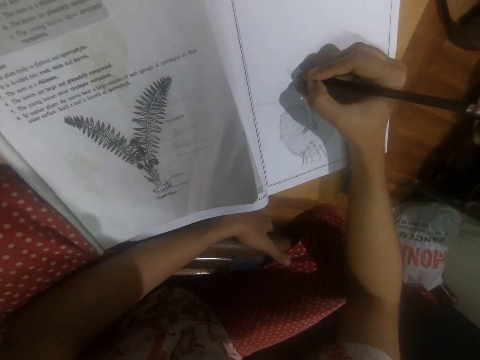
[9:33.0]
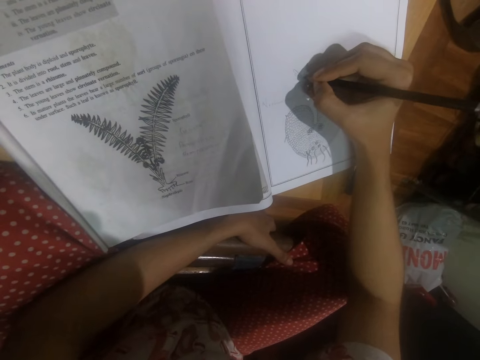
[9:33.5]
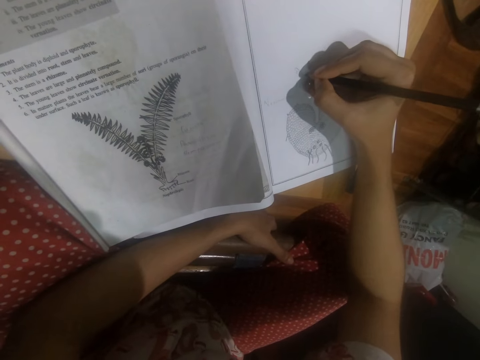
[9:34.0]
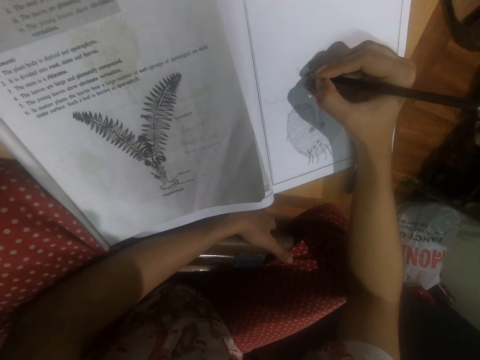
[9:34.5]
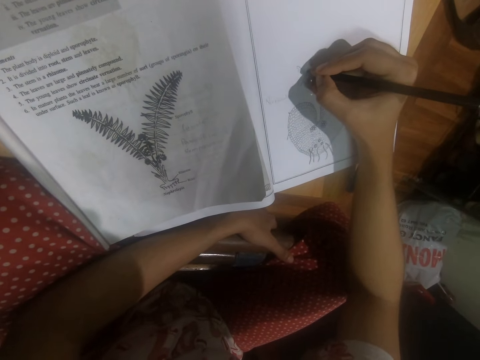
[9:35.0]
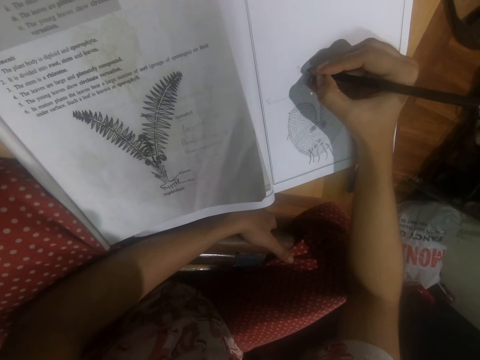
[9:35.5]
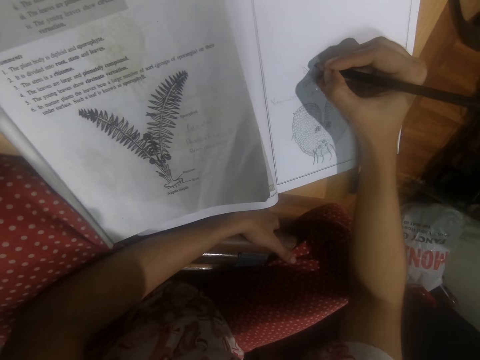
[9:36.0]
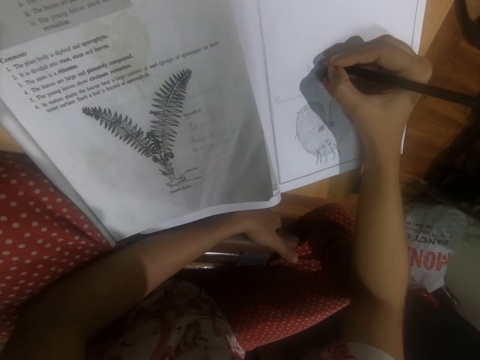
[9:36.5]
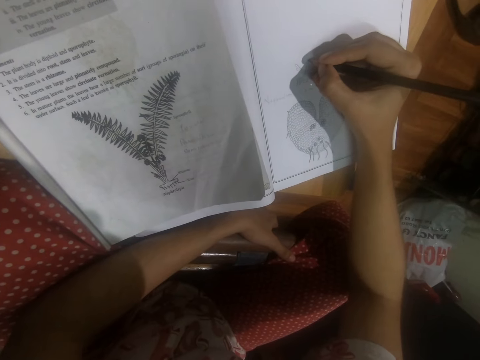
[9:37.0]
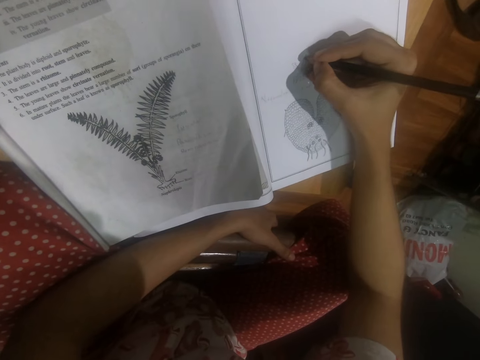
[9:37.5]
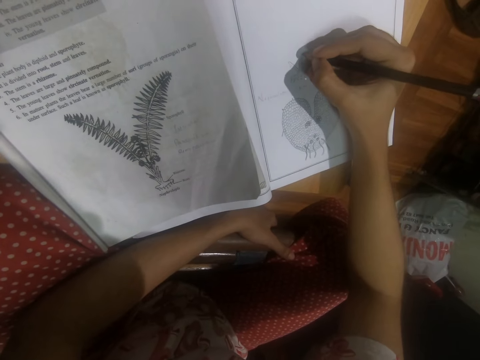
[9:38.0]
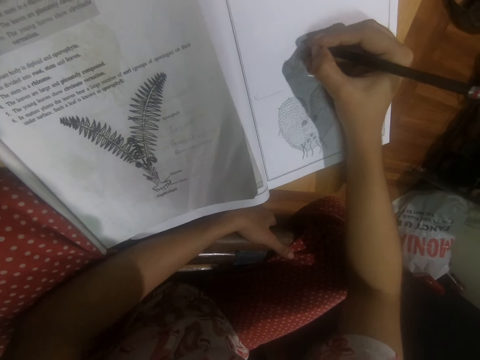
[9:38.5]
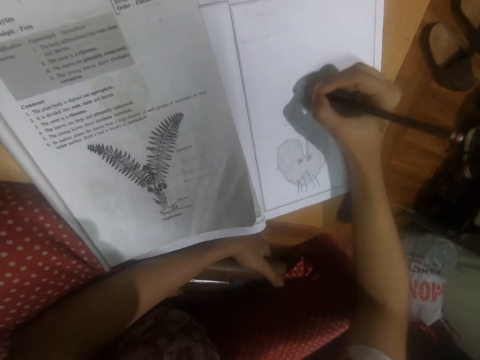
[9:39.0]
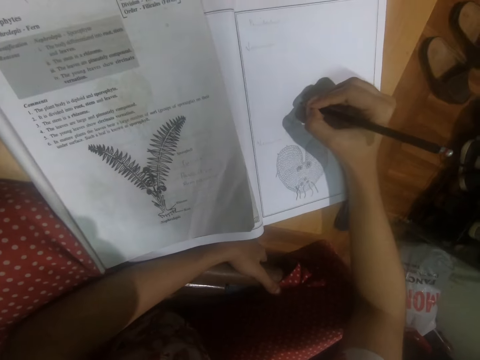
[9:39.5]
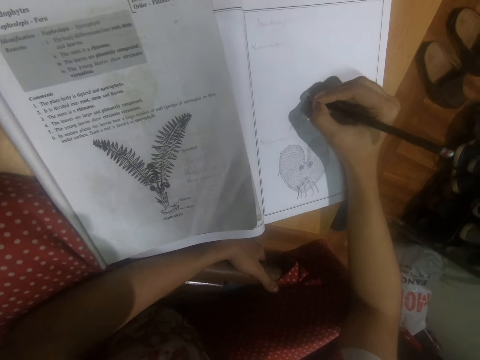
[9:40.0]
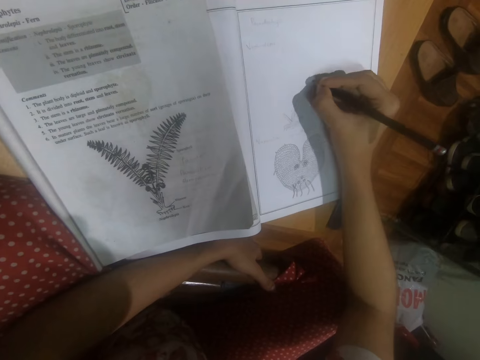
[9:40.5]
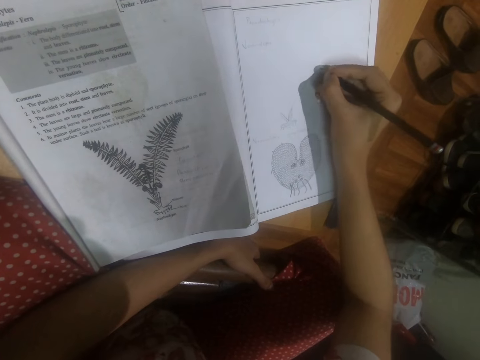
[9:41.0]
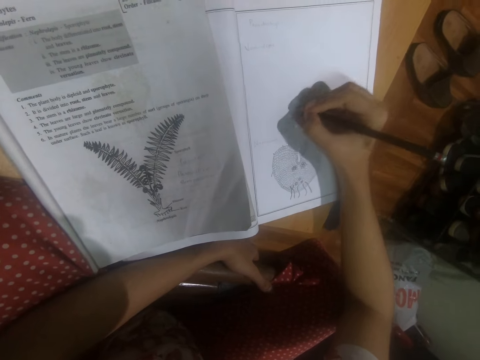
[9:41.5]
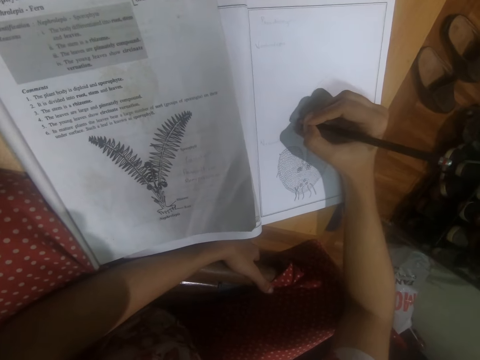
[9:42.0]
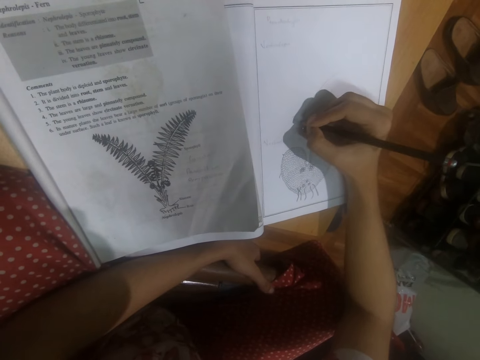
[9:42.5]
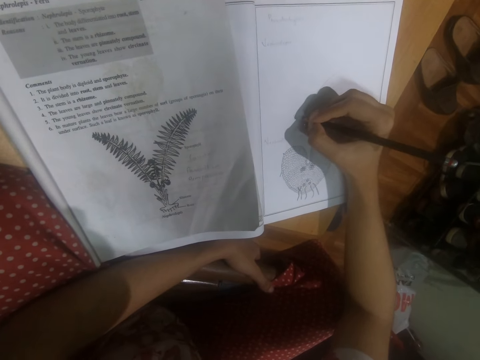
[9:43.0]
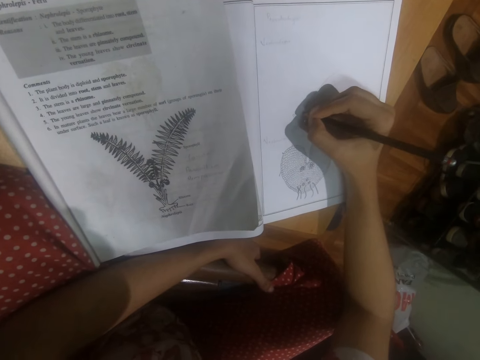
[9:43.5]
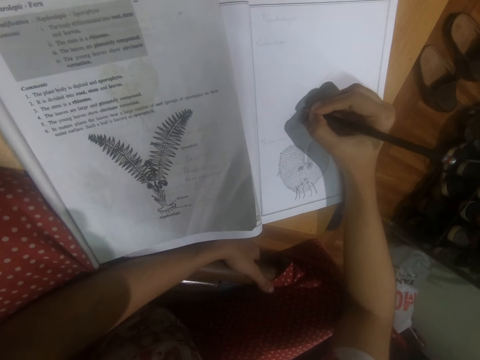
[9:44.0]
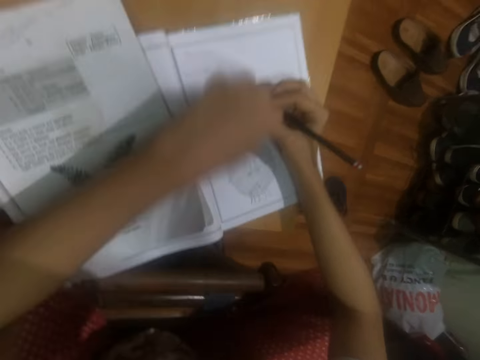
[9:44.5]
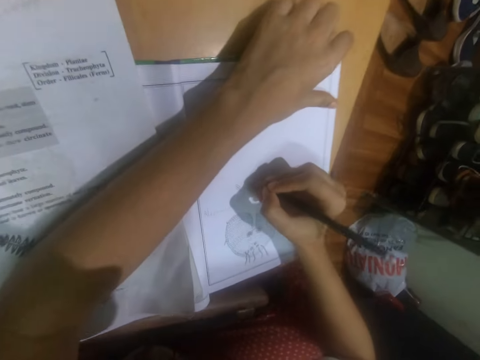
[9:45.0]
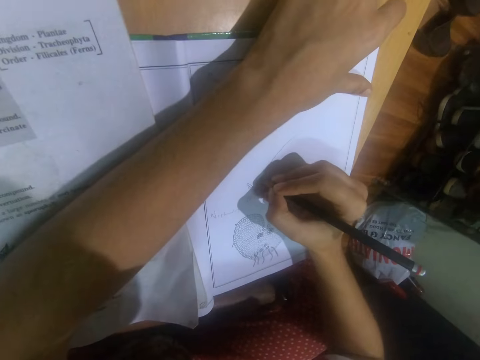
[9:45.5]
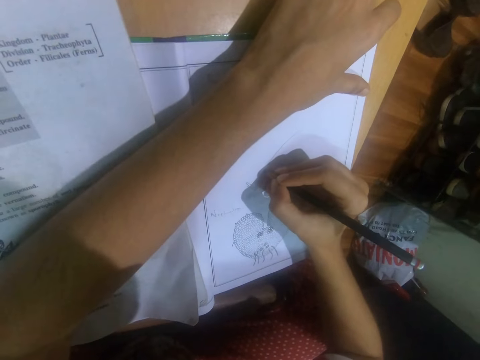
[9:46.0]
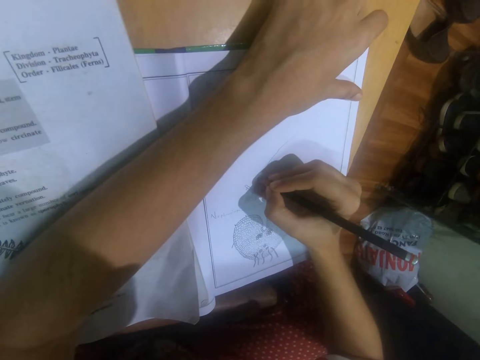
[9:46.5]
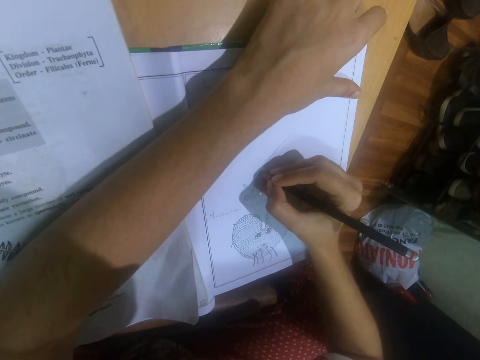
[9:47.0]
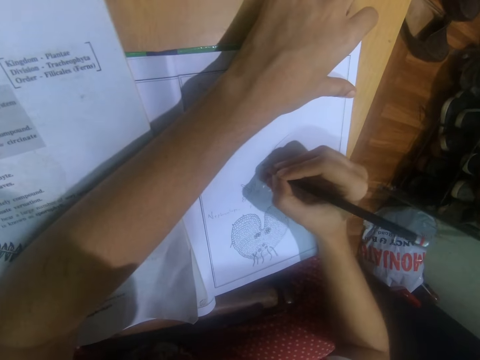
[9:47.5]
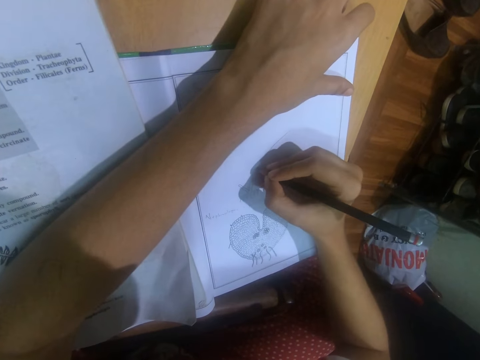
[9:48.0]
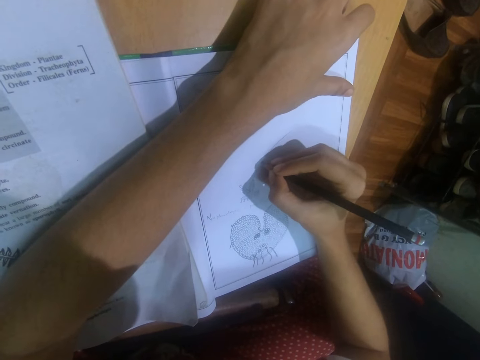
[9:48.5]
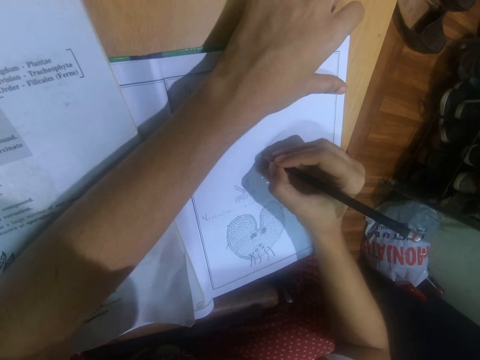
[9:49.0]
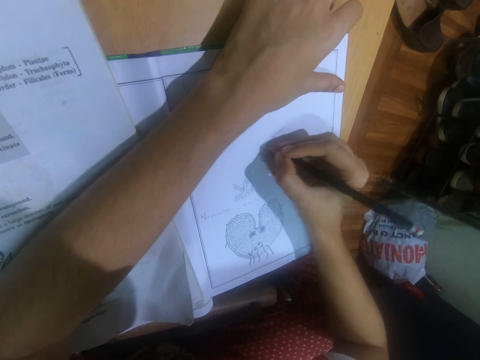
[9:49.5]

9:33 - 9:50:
The camera wearer draws on the book with a pencil. She holds the book with her left hand. She draws in the book with the pencil in her right hand.

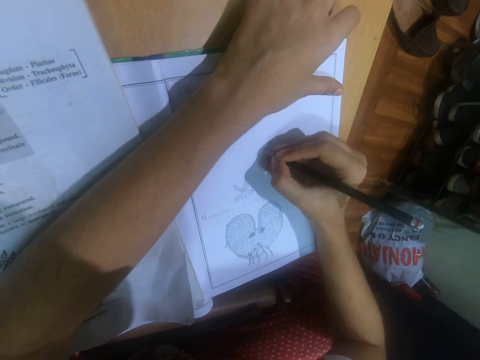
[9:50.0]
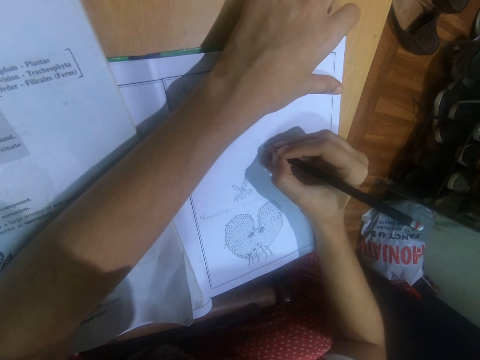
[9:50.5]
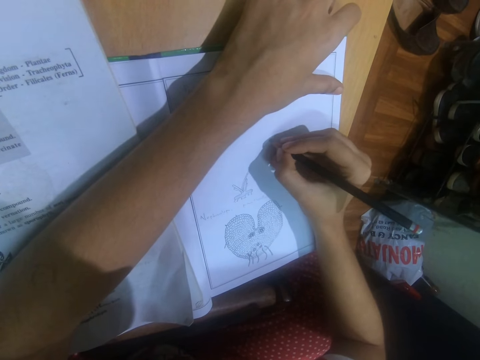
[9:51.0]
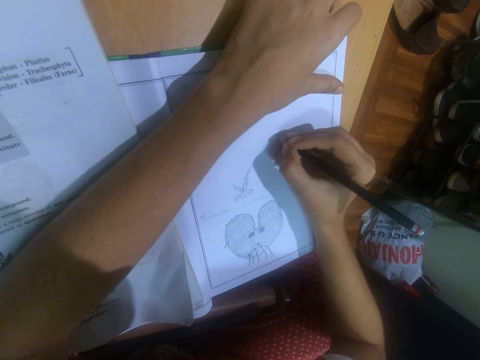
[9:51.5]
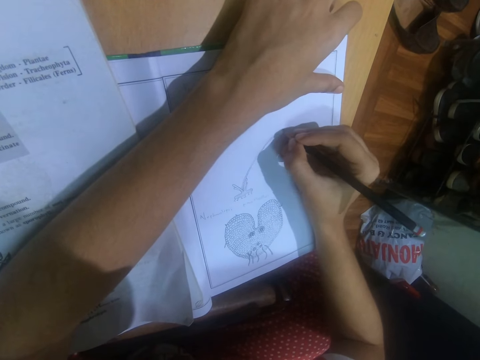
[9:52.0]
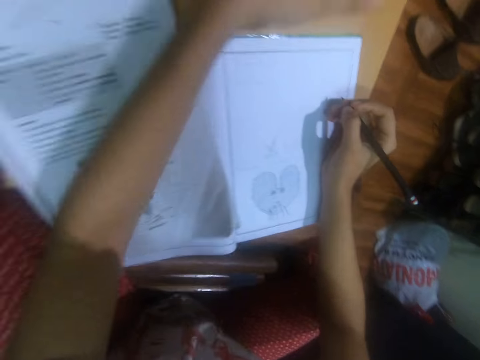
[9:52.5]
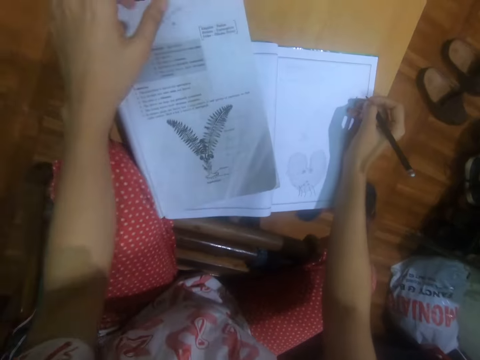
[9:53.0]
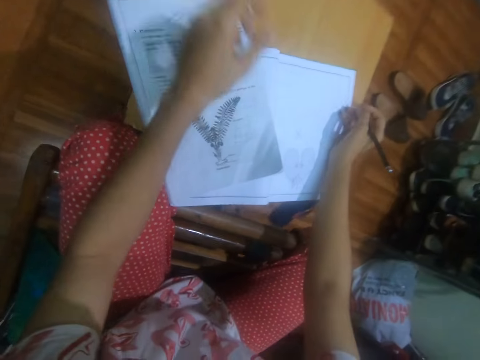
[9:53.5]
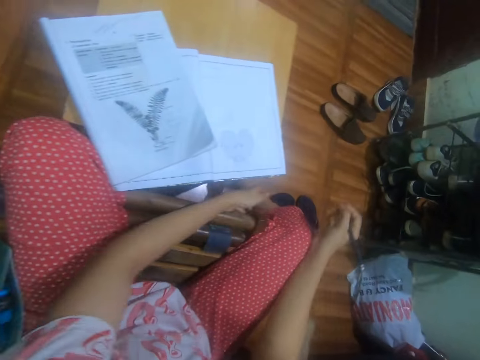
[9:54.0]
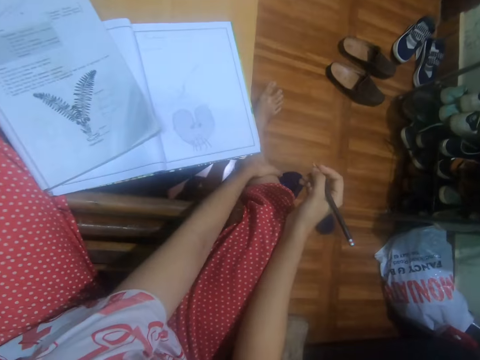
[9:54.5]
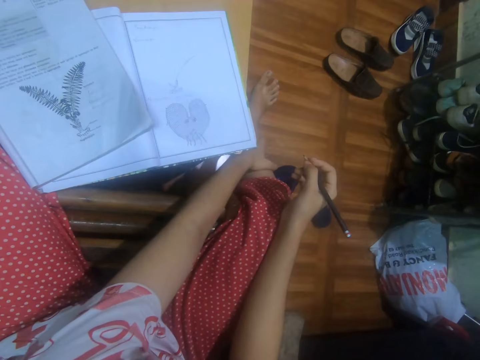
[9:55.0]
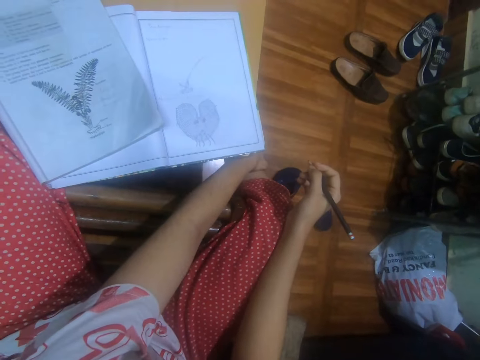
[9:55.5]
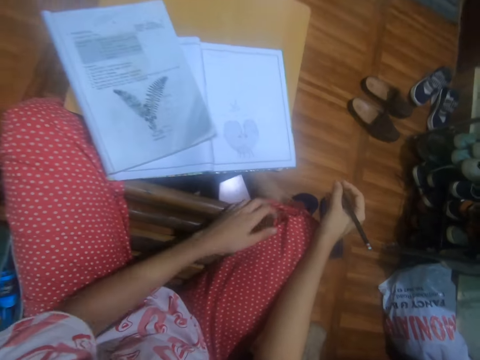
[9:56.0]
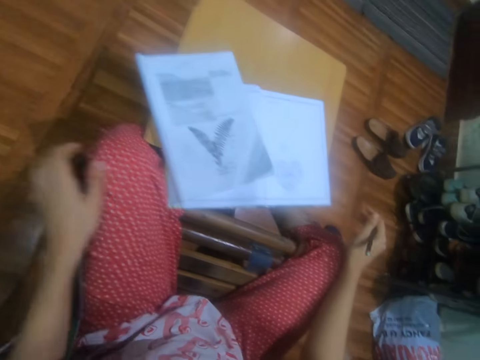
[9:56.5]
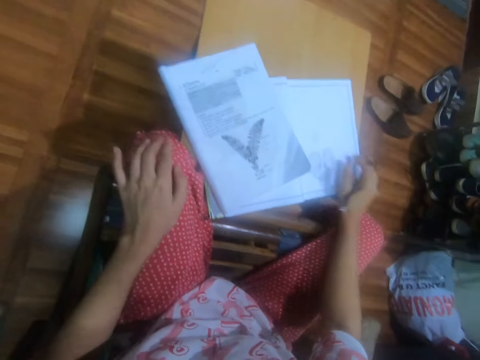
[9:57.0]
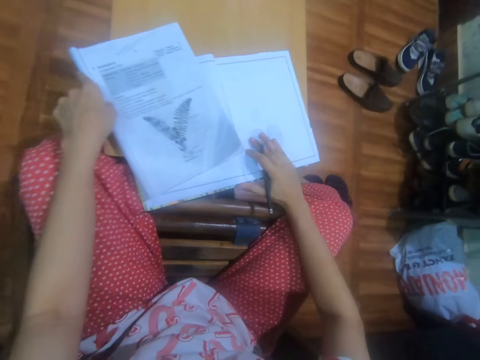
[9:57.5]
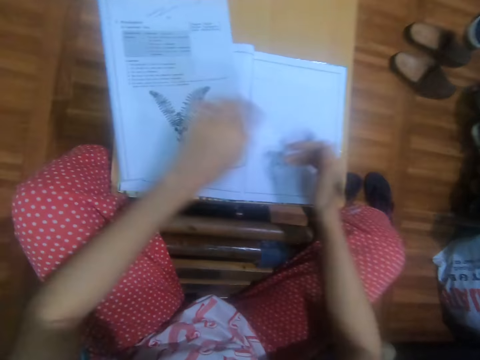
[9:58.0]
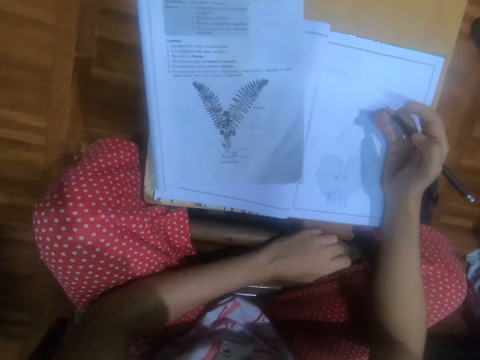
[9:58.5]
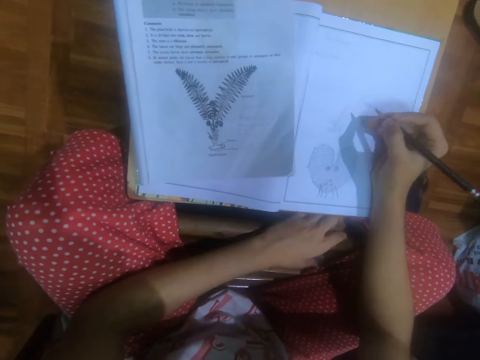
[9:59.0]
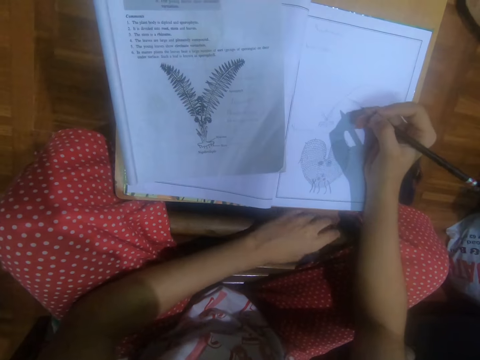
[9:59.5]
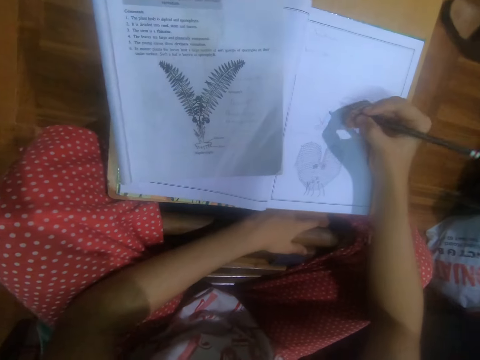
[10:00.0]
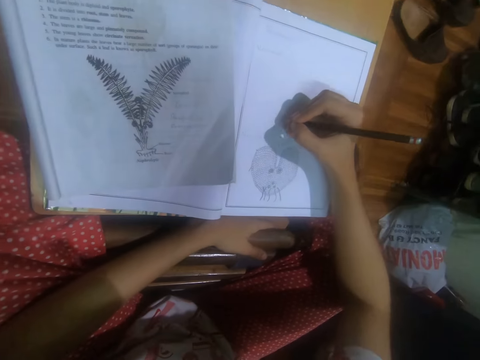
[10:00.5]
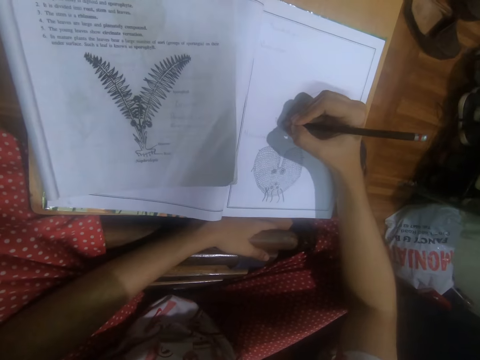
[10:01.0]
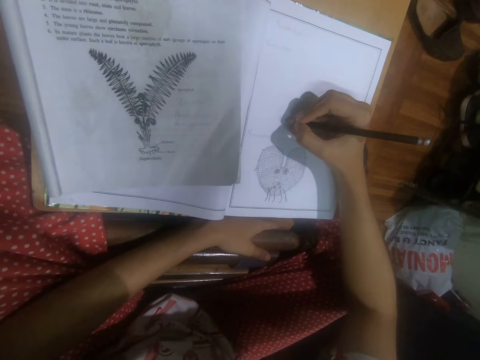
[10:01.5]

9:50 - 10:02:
The camera wearer drops her left hand on a book on the table. She scratches her right leg with her left hand. She touches her left knee with her left hand. She adjusts the books on the table with both hands. She looks at the book. She draws in the book with the pencil in her right hand.
